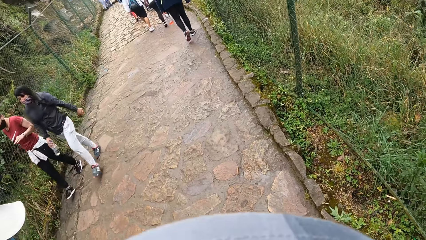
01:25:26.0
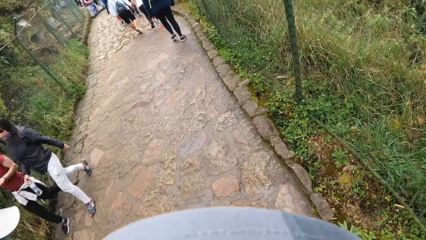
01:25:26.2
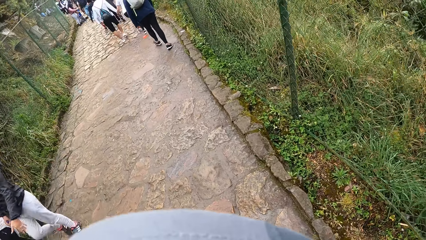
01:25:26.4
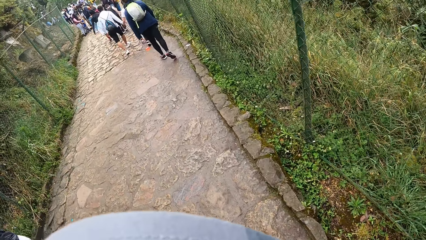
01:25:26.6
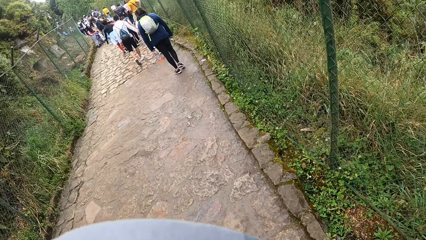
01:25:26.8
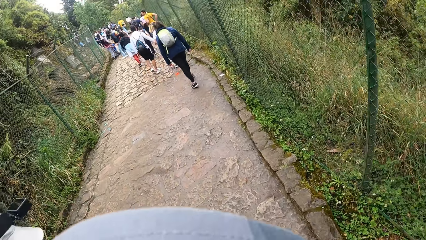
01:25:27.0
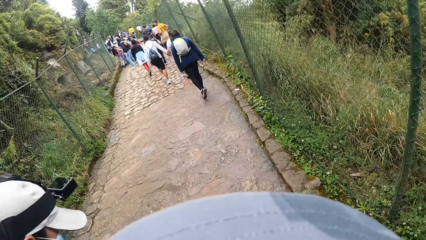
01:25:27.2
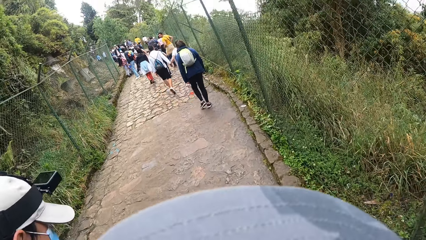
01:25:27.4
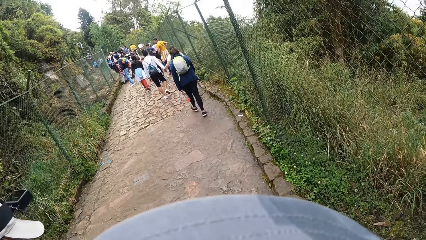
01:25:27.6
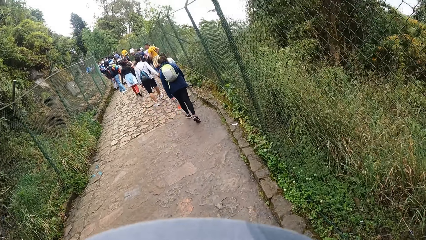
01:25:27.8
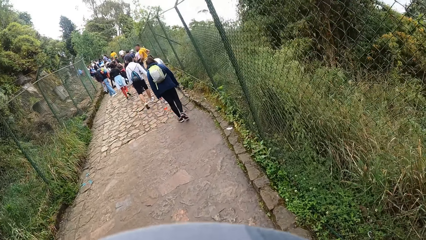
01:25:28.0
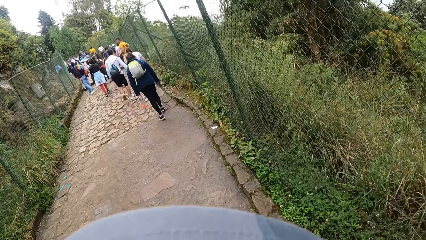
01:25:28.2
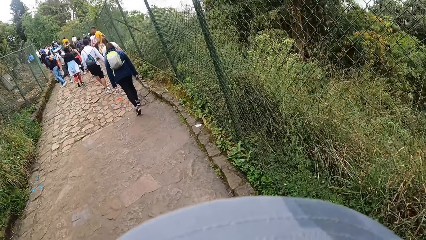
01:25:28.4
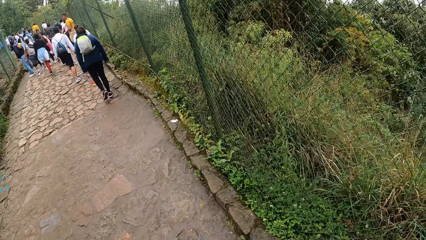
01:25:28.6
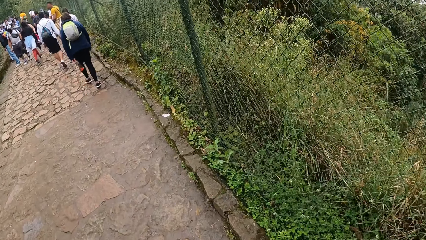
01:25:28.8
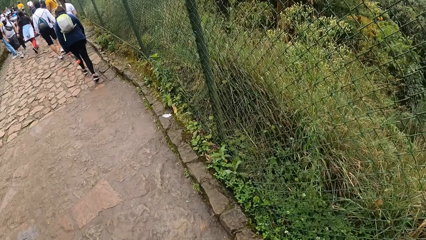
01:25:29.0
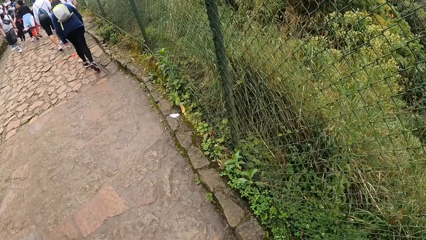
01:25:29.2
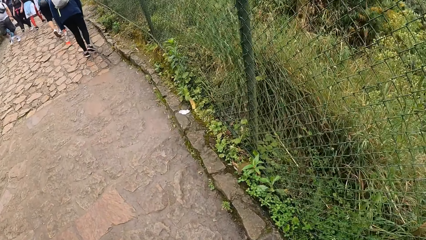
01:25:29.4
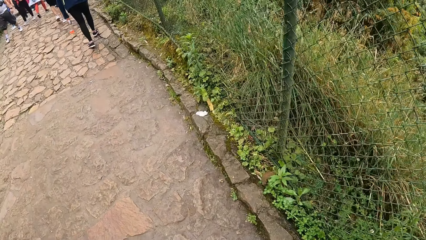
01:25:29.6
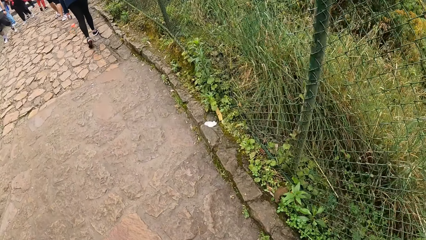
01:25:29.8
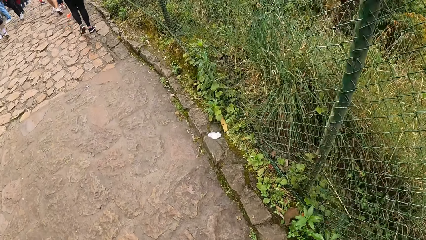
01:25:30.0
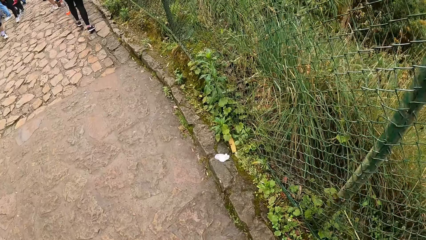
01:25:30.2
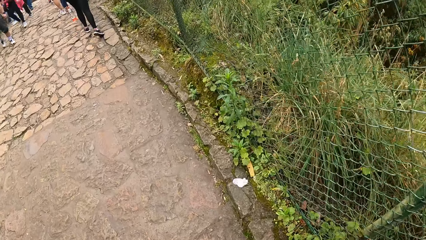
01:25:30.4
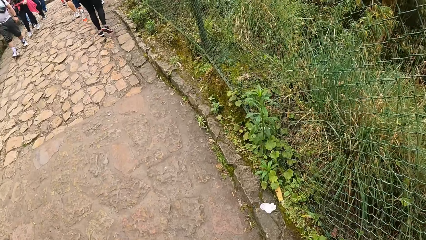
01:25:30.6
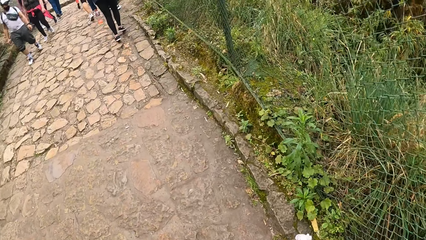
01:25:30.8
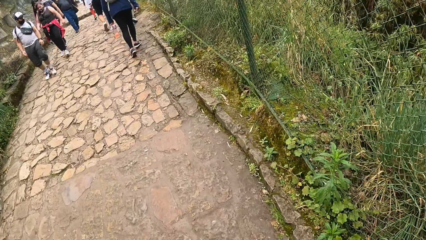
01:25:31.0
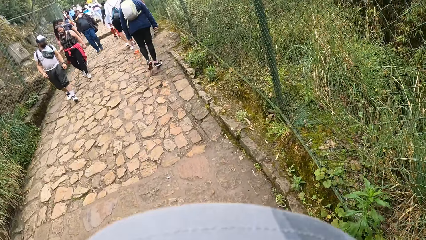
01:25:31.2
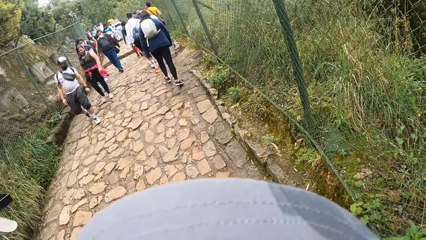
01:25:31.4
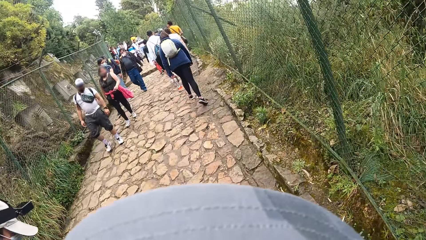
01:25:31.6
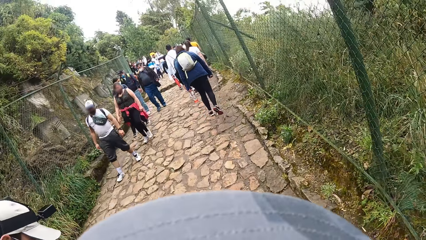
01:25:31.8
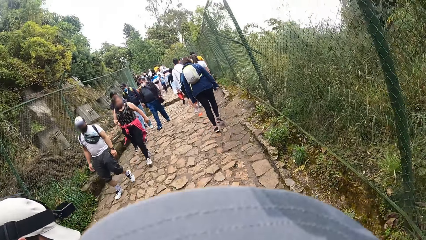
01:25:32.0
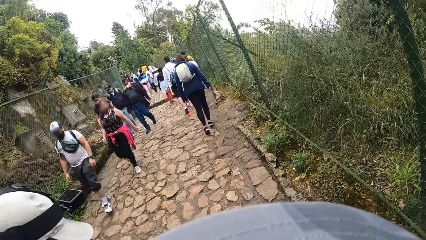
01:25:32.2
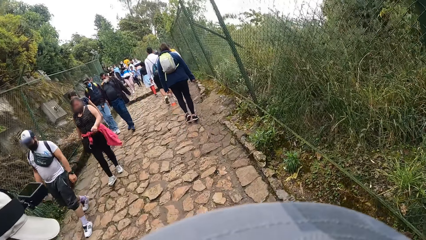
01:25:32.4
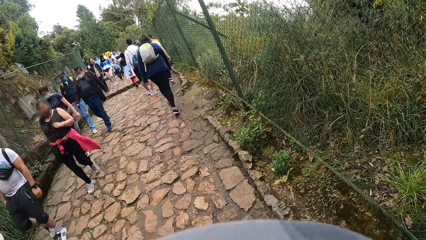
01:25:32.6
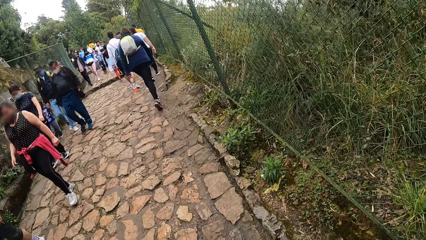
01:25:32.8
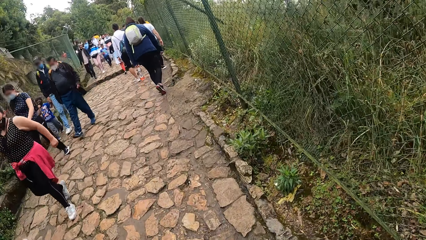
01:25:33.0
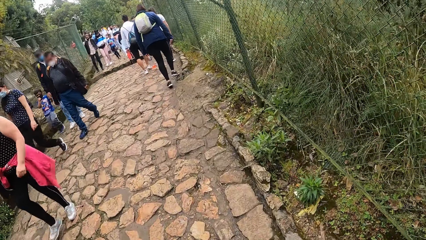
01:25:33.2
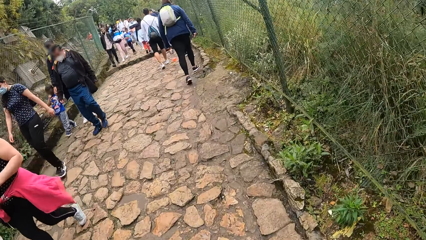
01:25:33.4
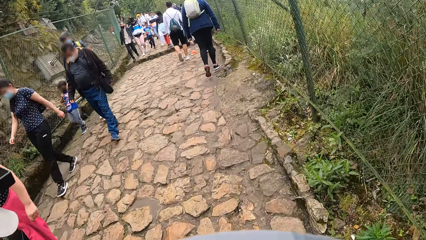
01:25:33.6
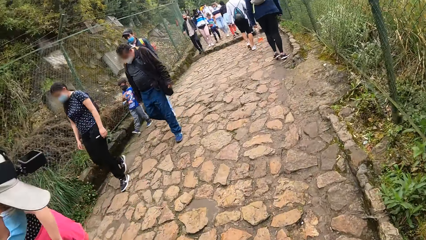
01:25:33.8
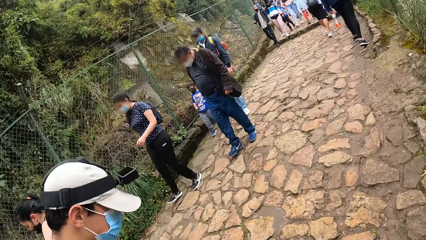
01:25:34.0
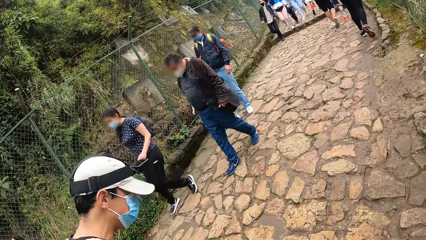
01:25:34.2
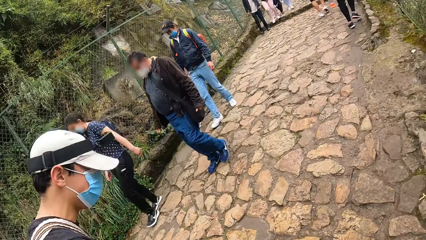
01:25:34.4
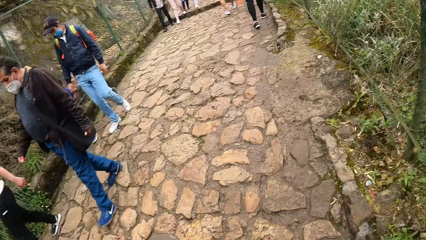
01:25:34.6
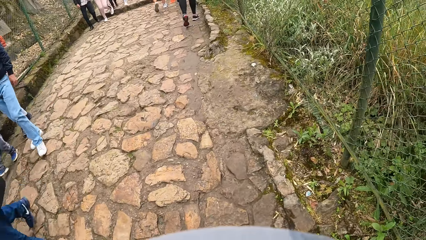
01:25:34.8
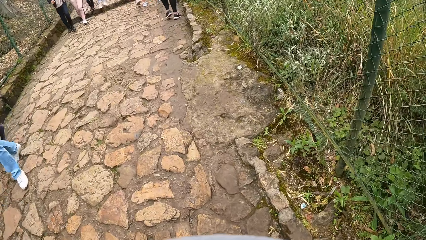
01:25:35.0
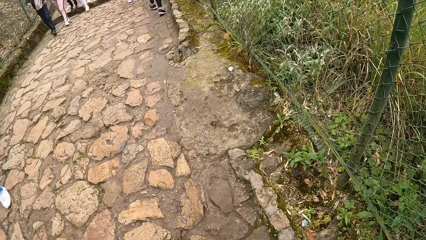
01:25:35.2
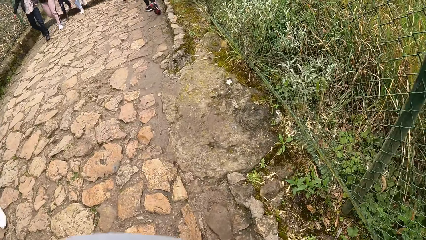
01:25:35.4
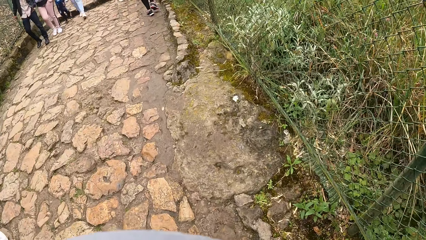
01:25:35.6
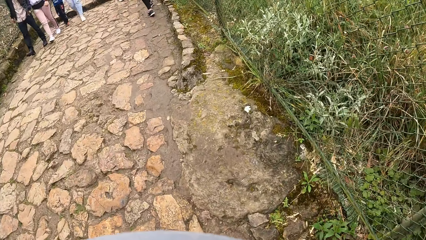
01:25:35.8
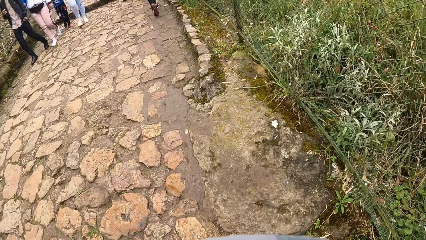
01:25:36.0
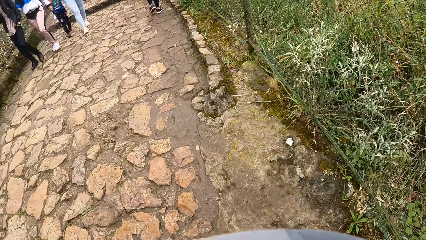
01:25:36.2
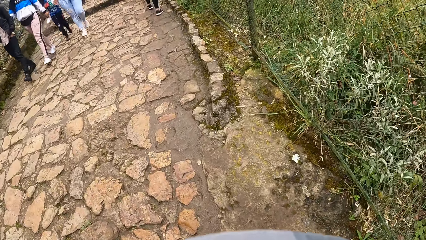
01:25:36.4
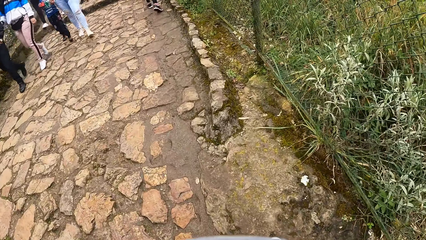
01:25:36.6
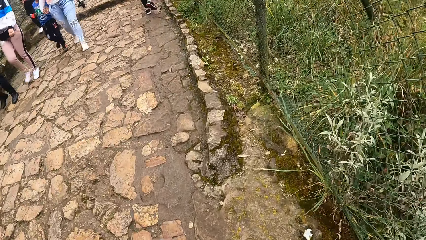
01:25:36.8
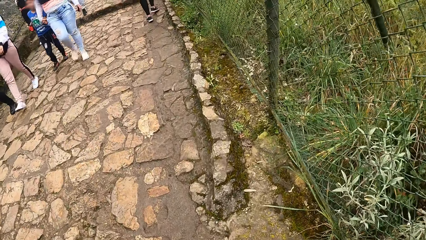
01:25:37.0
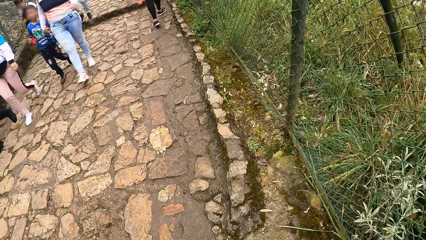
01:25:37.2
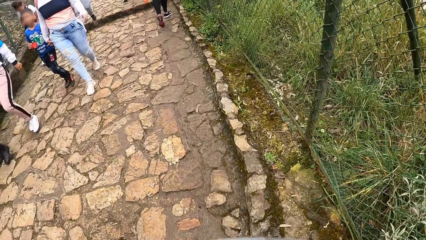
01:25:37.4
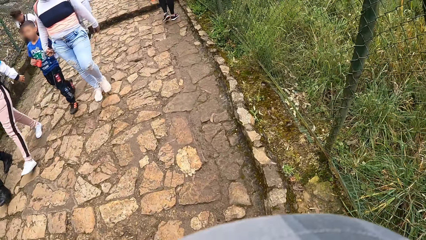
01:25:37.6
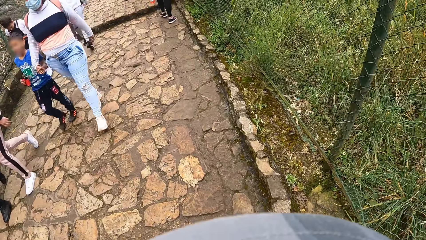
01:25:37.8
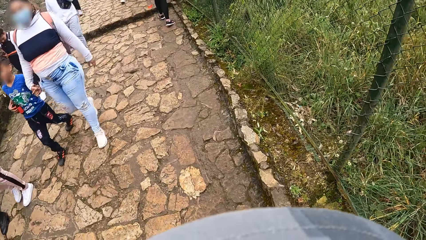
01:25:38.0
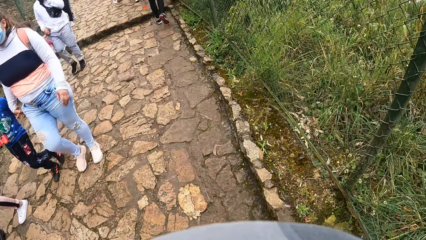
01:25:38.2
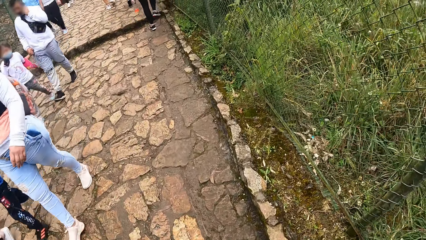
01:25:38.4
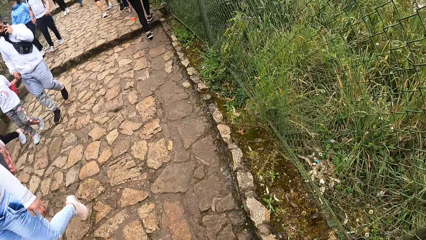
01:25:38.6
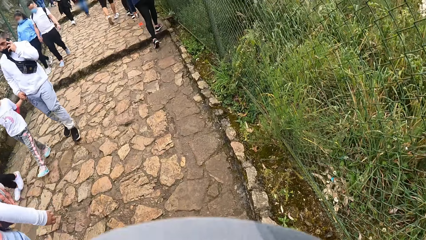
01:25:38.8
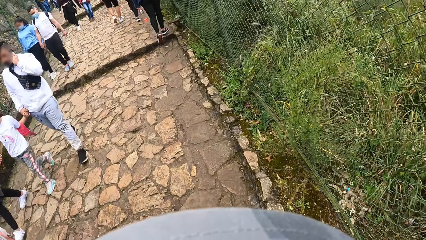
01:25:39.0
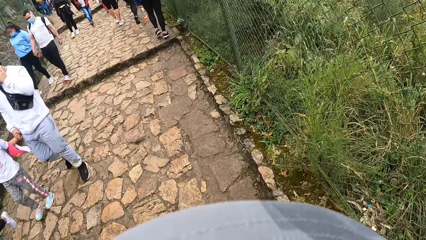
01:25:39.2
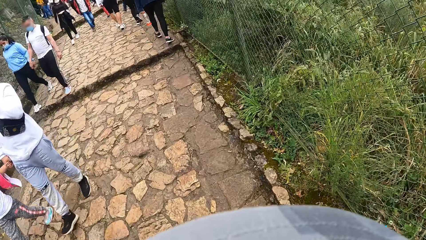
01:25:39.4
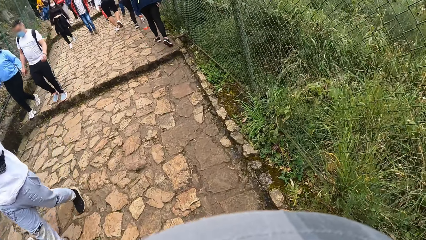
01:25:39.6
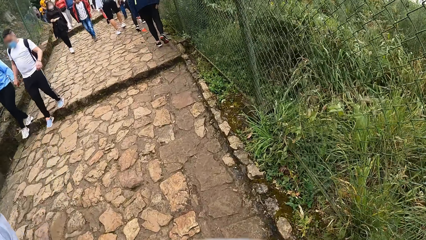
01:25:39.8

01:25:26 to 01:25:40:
The camera wearer walks. A man walks. The camera wearer turns towards the man and walks. The man walks. The camera wearer looks at the man.

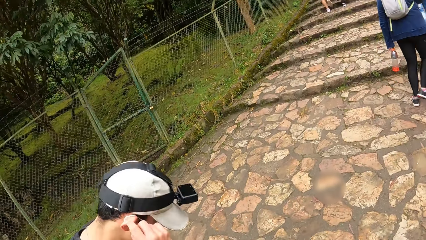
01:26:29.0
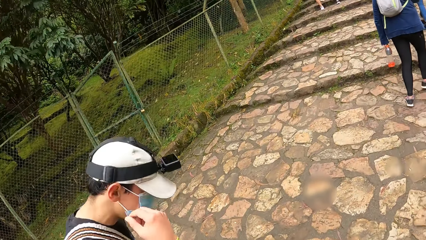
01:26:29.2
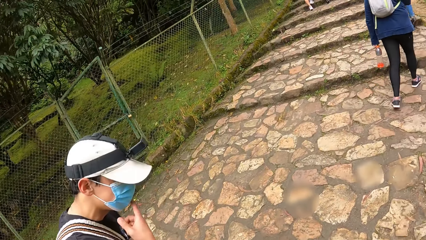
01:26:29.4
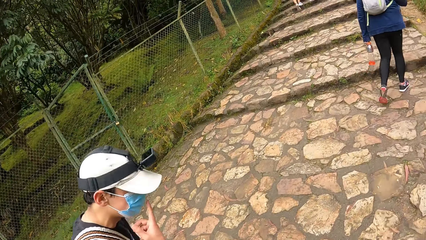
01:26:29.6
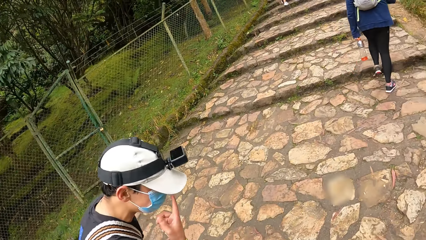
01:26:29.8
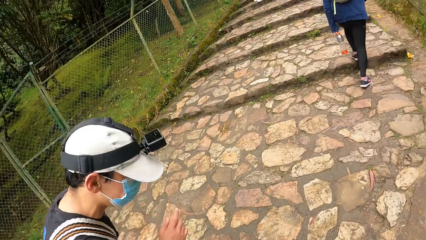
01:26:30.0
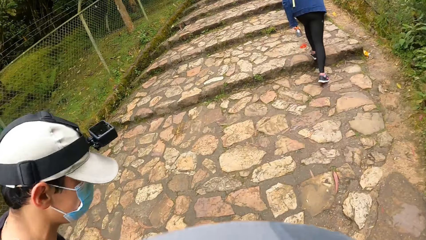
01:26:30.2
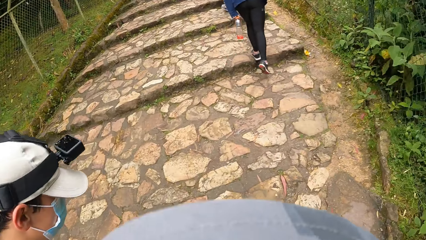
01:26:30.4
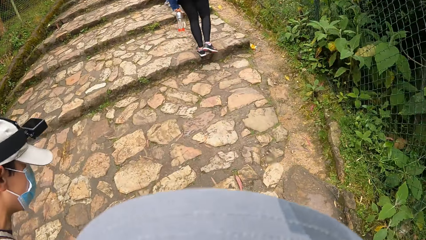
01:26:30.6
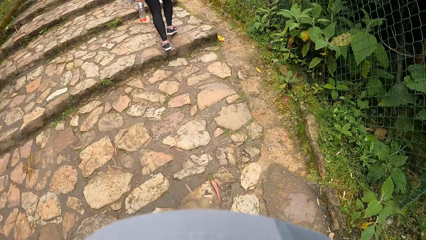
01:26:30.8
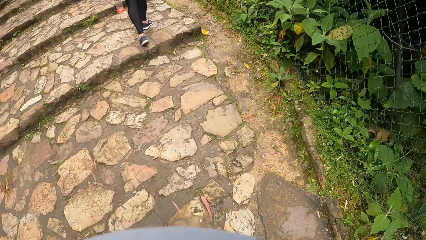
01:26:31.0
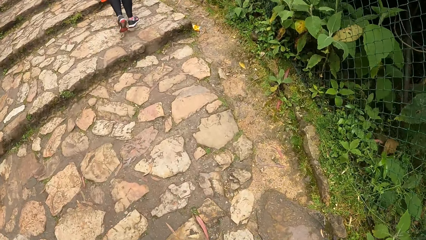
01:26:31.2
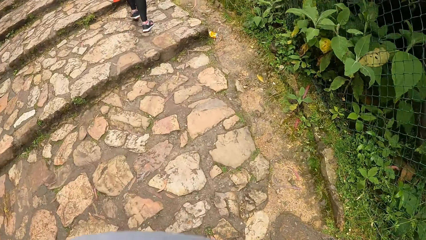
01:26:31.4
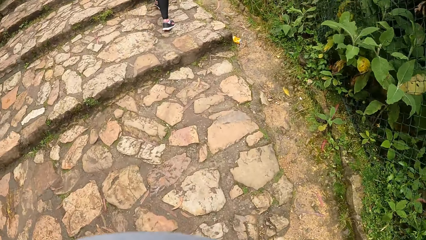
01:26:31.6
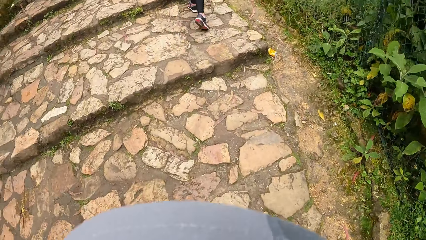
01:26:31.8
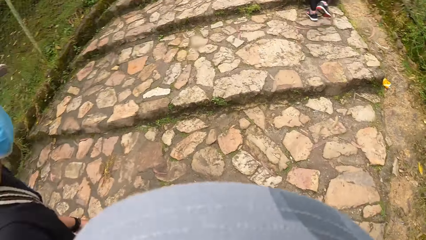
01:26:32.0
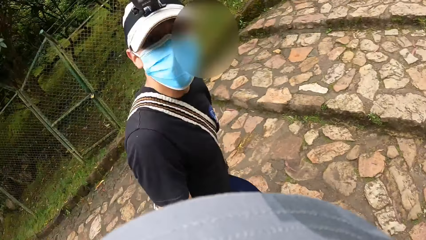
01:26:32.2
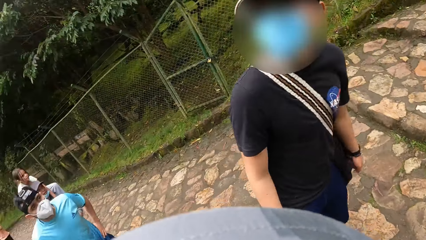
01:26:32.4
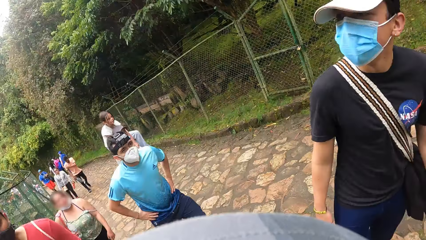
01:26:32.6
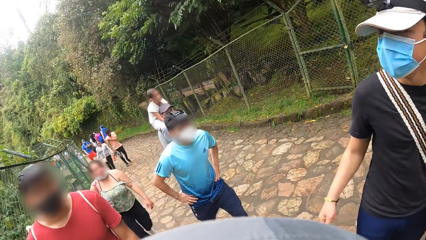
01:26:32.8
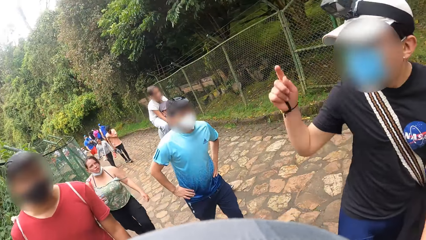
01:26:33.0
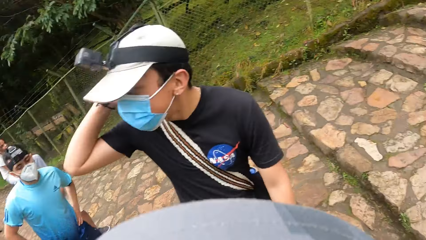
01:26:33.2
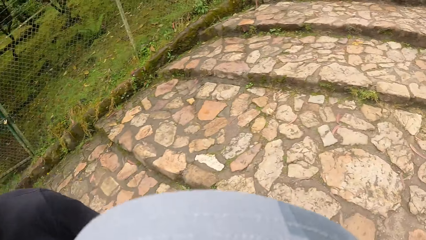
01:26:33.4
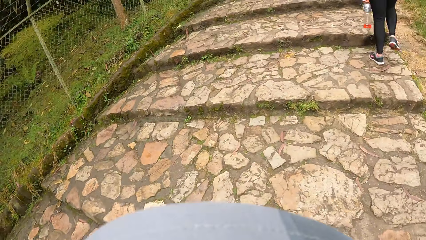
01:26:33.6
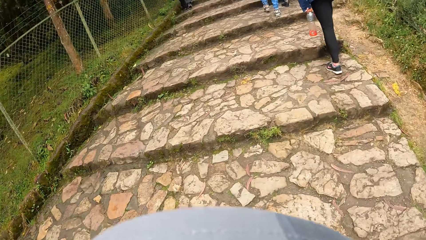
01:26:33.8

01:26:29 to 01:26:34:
The camera wearer interacts with a man. They walk along the walkway. They climb a staircase. Another man walks on the walkway. A third man walks on the walkway. The camera wearer turns around the walkway.
